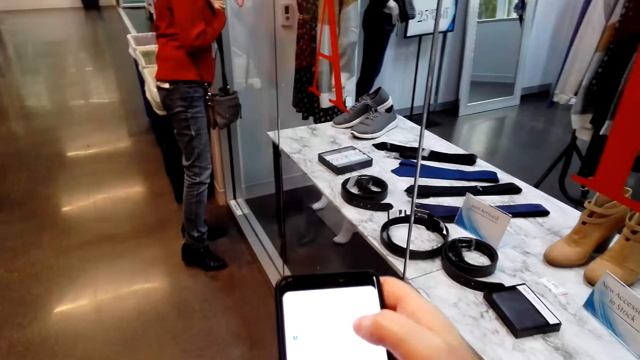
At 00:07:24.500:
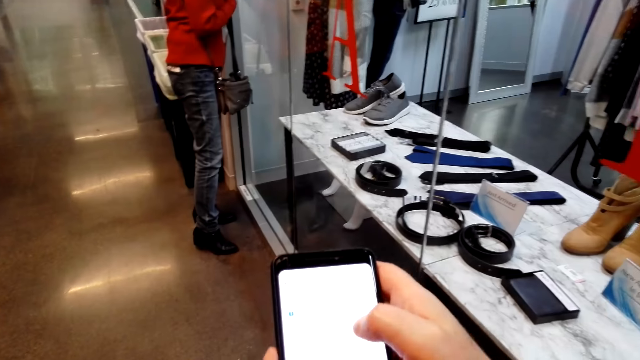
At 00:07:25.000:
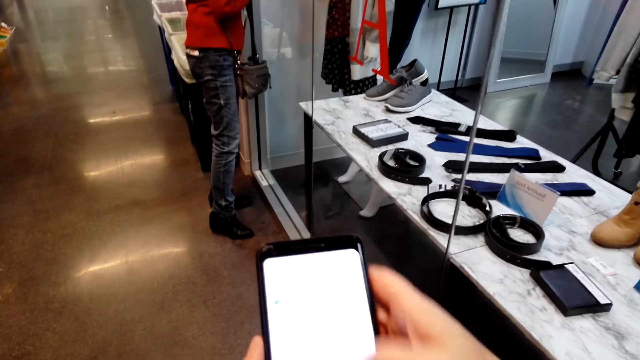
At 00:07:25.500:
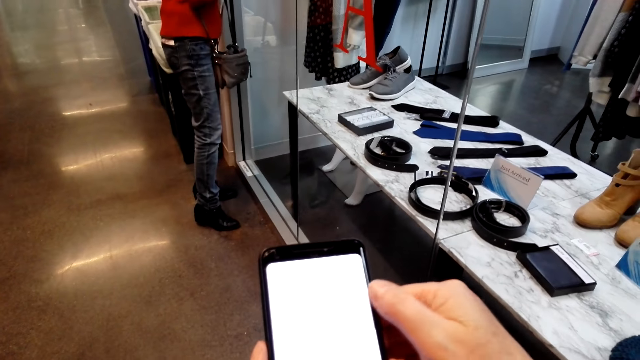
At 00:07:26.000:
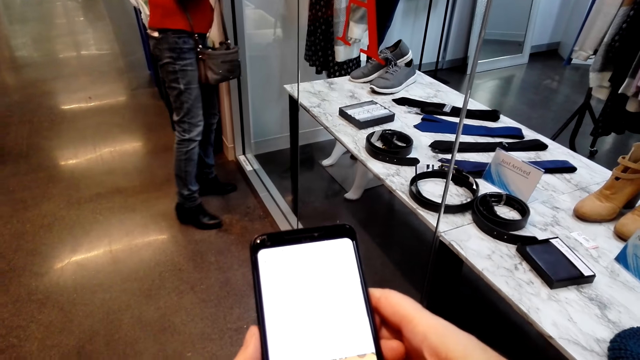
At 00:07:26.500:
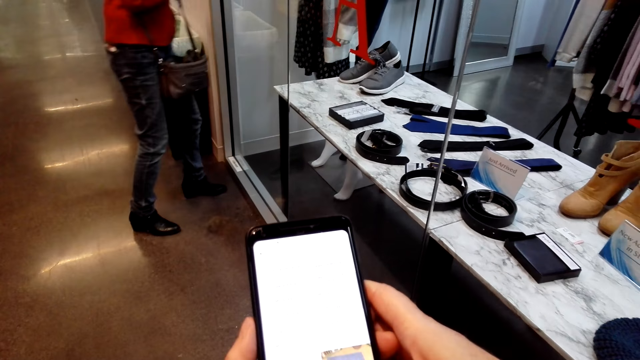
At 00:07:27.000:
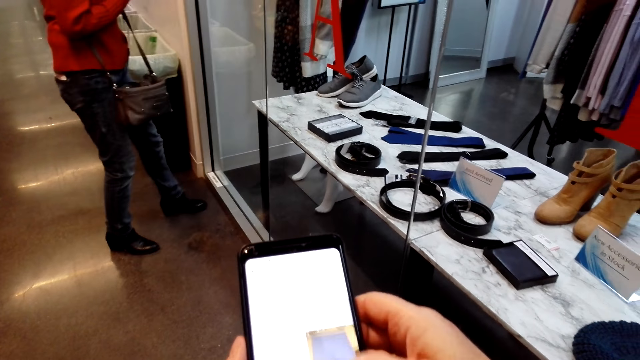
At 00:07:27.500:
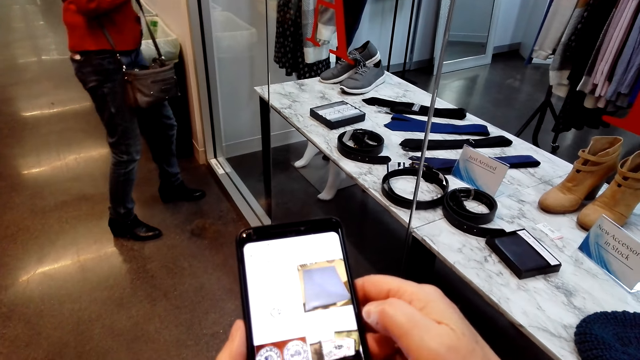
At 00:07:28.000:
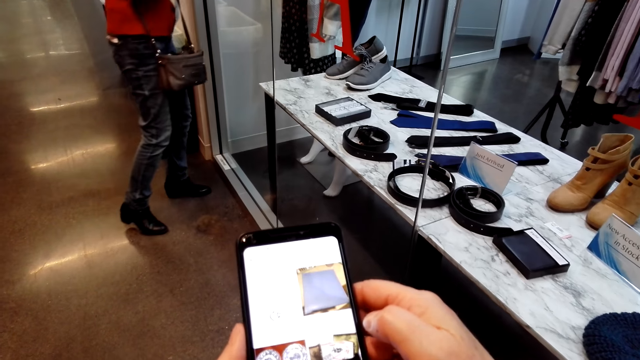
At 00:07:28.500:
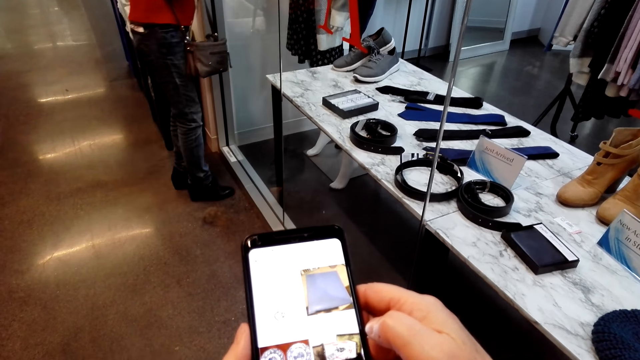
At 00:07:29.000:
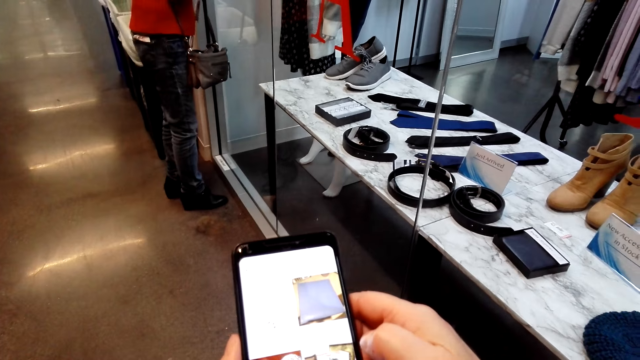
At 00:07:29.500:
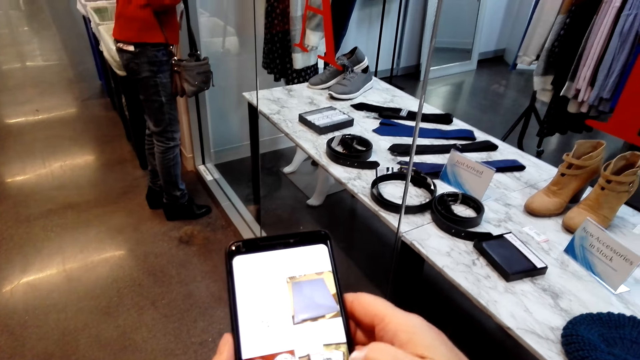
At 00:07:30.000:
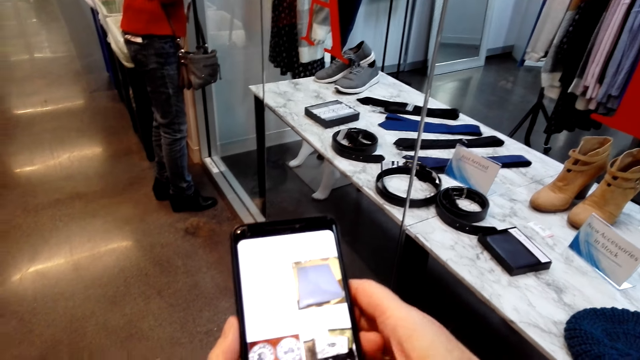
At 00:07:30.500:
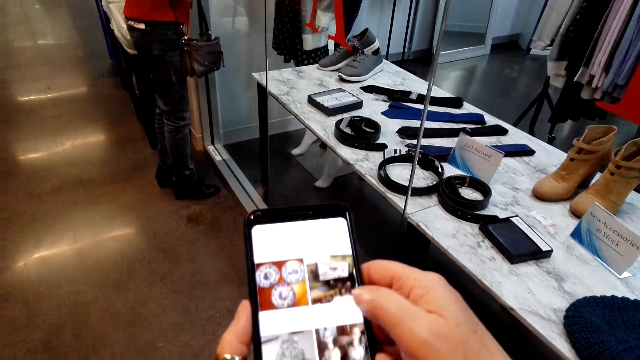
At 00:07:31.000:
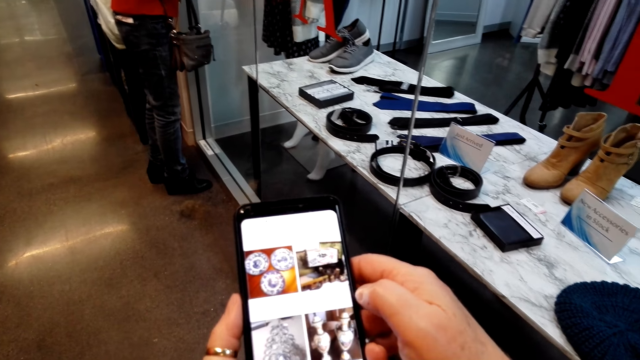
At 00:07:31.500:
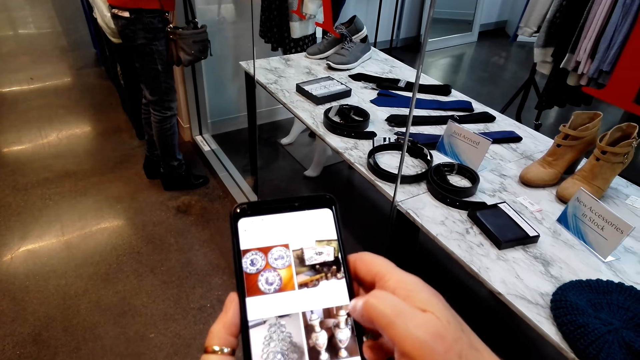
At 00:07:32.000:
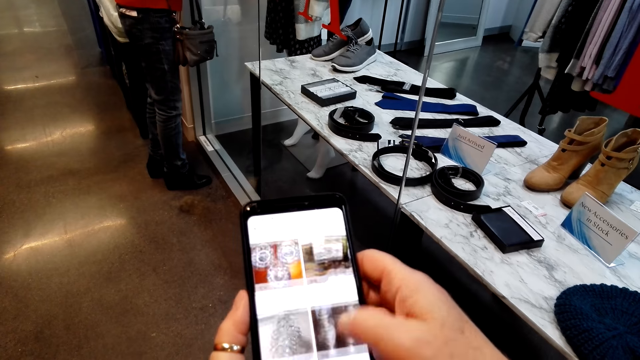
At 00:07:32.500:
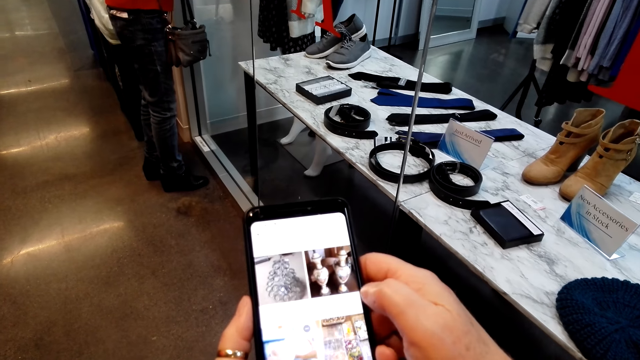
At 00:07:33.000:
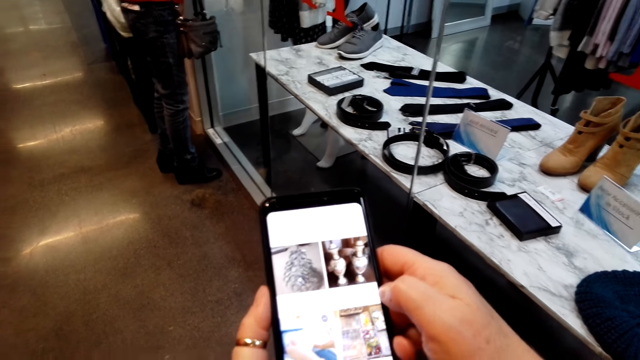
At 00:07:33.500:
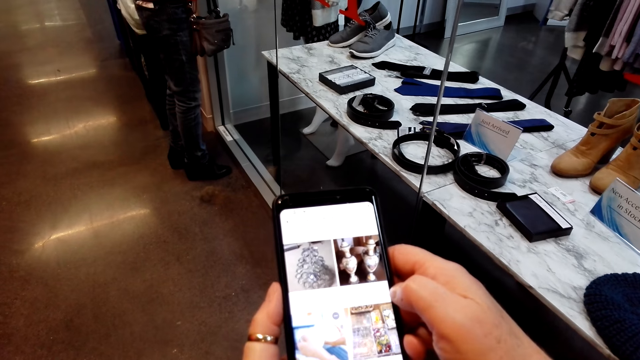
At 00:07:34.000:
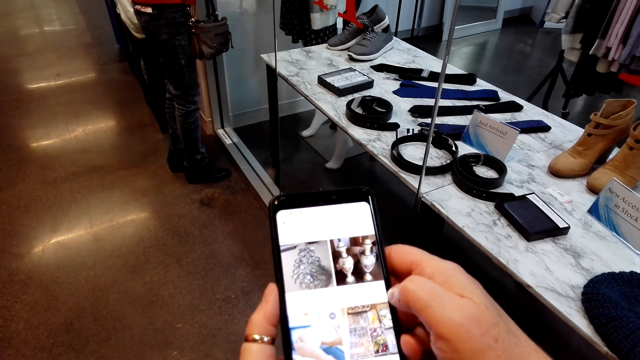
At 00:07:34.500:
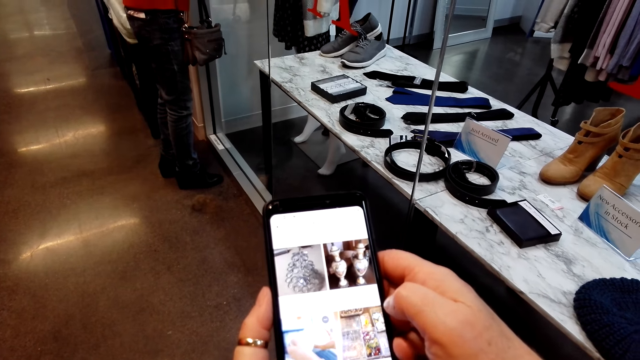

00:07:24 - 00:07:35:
The camera wearer scrolls the phone. They scroll the phone again. The lady moves. The camera wearer moves and scrolls the phone. The lady speaks to the camera wearer. The camera wearer speaks to the lady. The lady speaks to the camera wearer.

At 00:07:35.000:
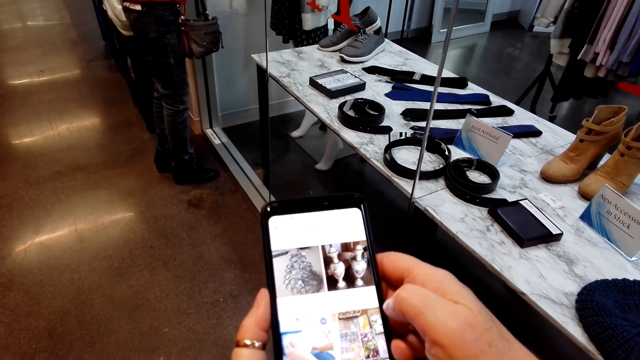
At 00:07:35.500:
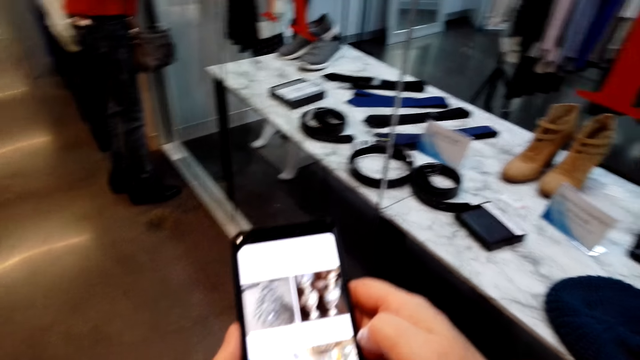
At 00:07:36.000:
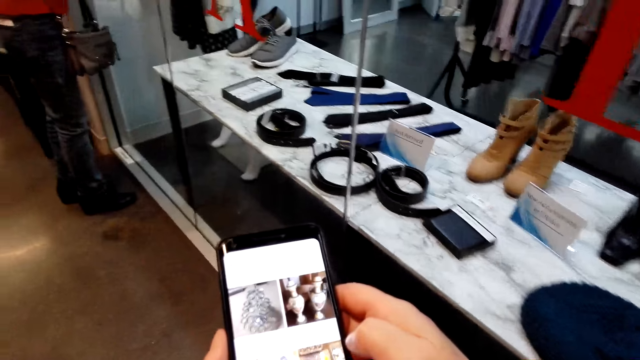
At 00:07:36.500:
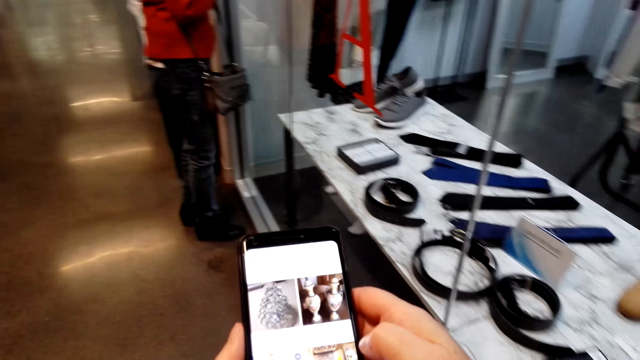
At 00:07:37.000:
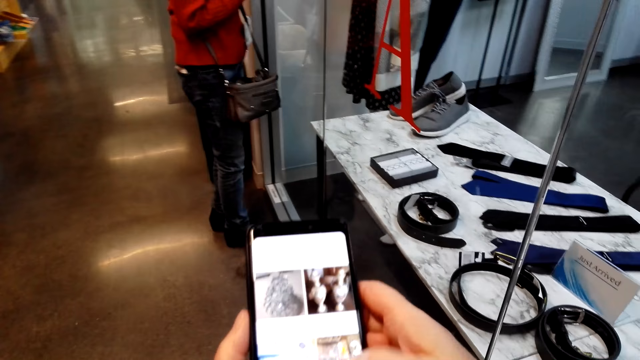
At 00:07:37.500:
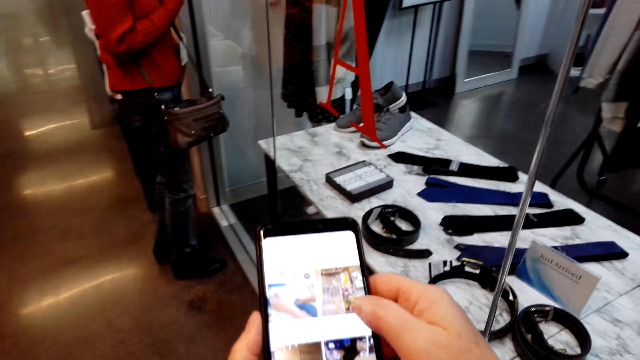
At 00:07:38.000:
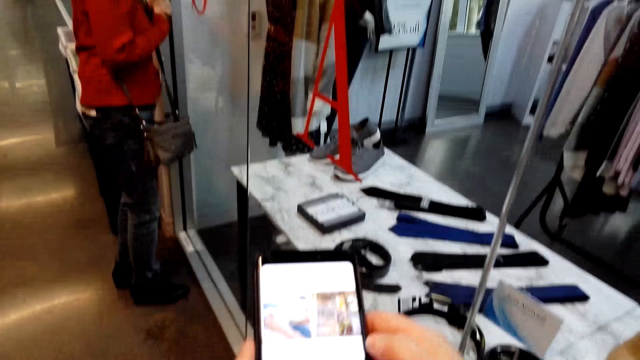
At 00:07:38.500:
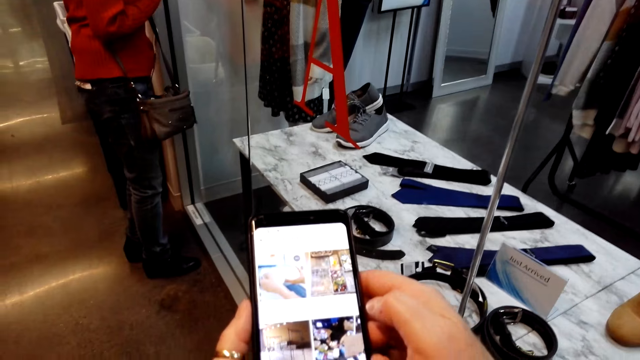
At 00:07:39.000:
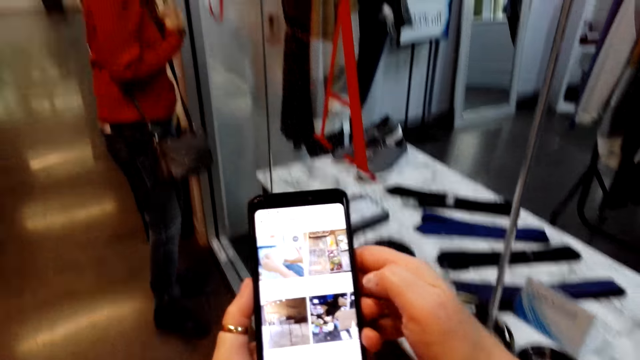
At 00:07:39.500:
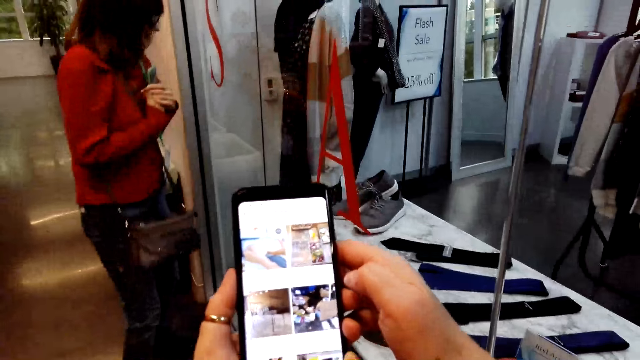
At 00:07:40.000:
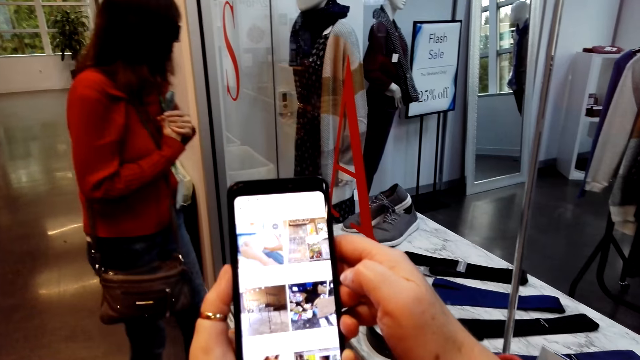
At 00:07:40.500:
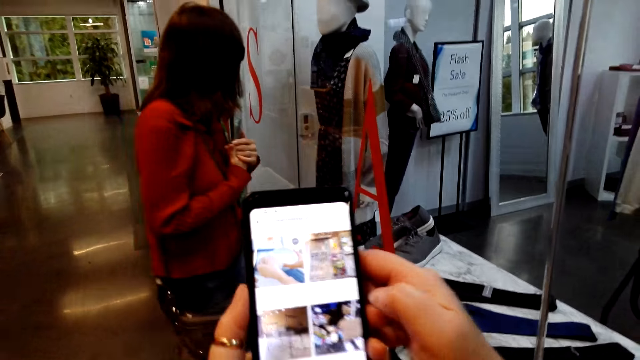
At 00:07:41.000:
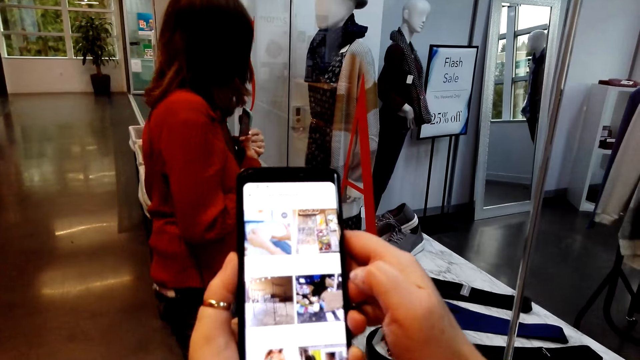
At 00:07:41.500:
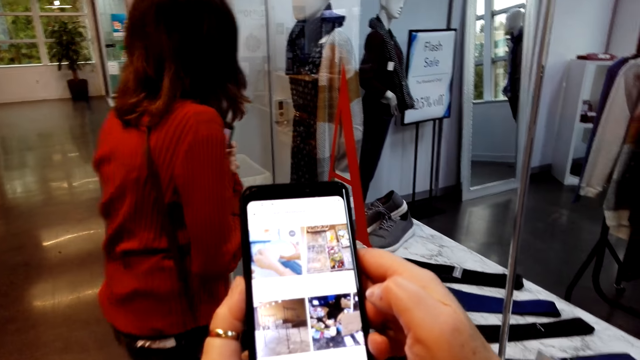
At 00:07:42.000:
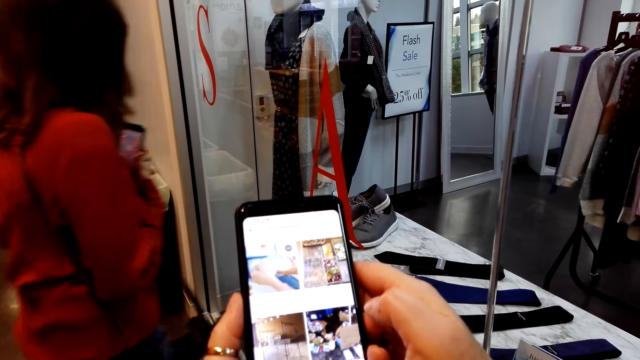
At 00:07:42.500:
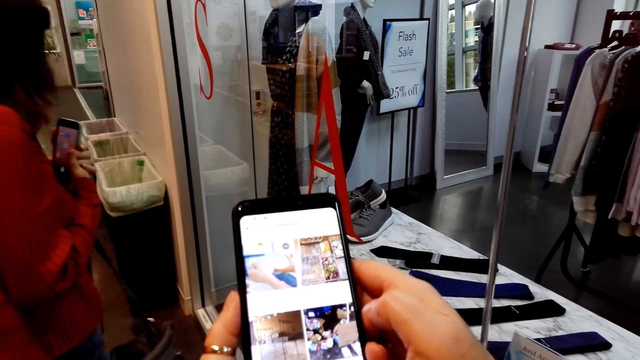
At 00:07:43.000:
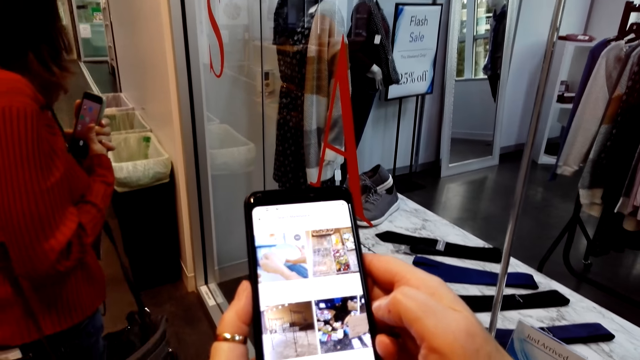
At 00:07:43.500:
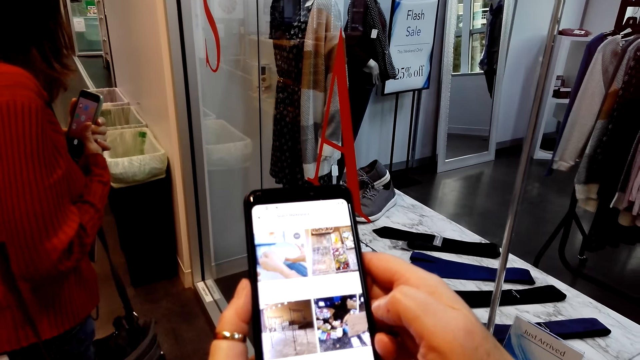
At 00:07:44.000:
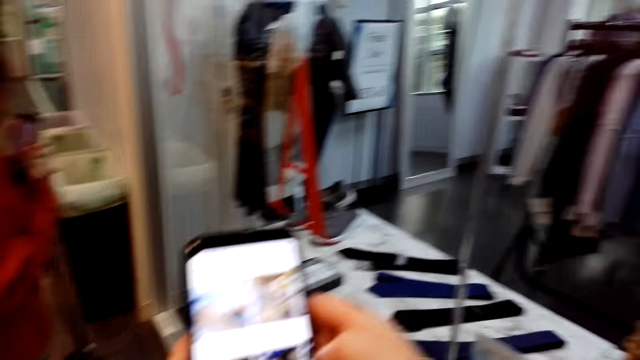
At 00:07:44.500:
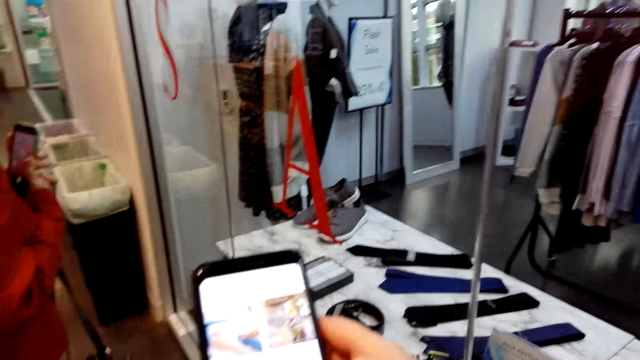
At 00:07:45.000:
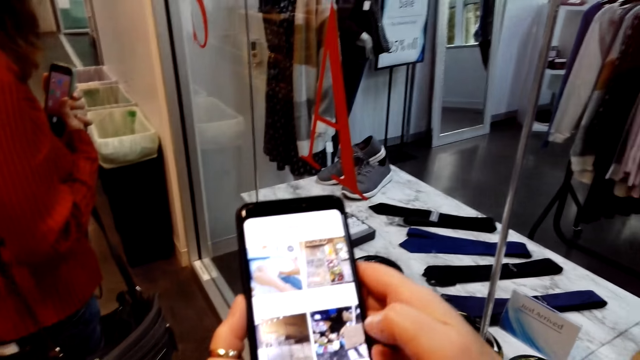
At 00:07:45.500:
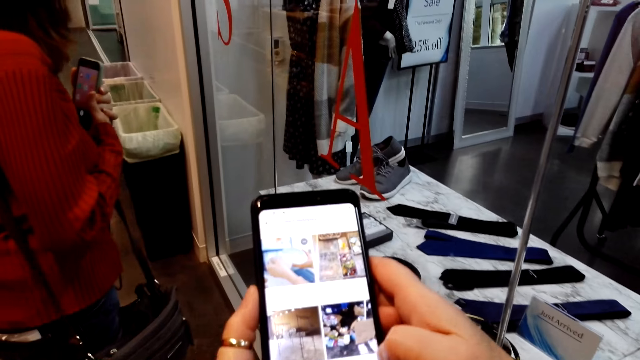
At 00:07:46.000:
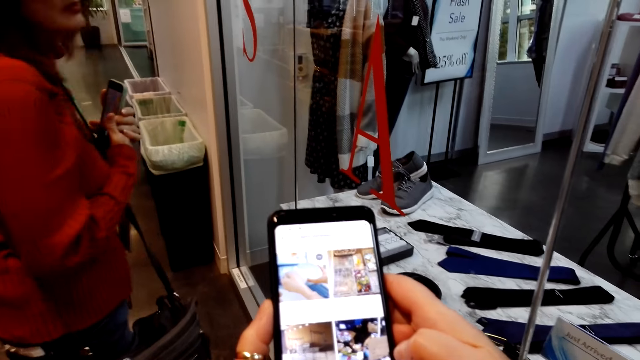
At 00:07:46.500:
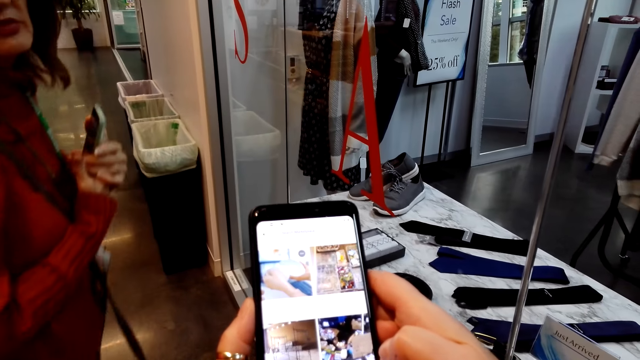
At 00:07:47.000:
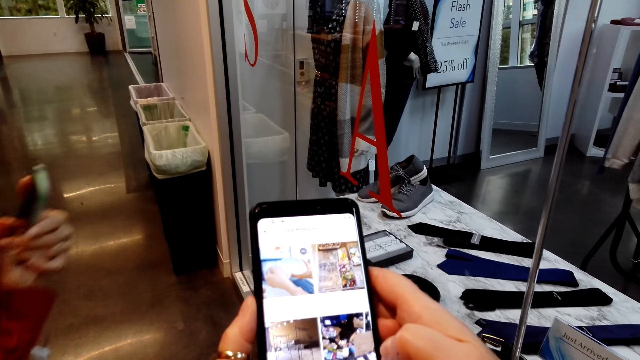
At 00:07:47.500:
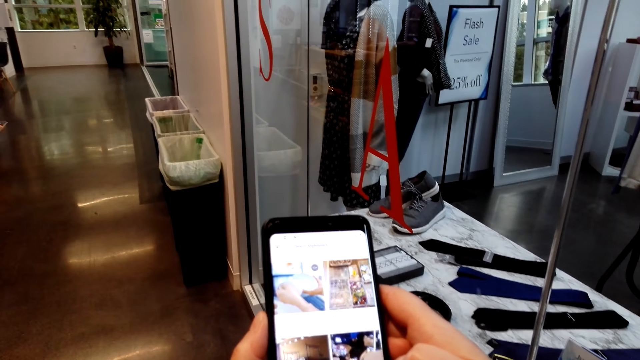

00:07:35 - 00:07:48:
The camera wearer stares at the phone. They walk around. They scroll the phone. They laugh. They stare at the phone. The lady moves, and stops. The camera wearer speaks to the lady. They scroll the phone. They move around.
